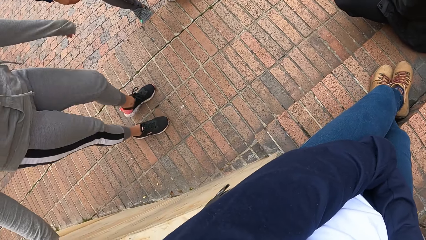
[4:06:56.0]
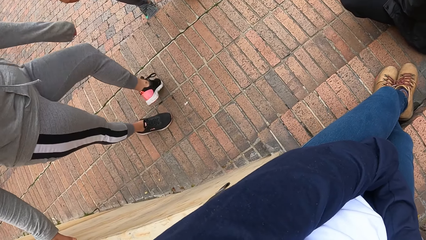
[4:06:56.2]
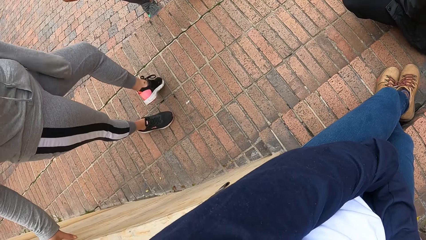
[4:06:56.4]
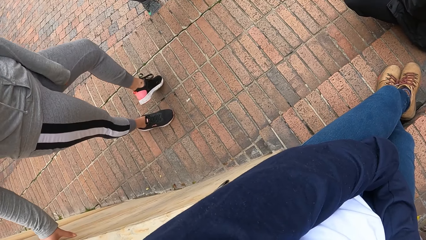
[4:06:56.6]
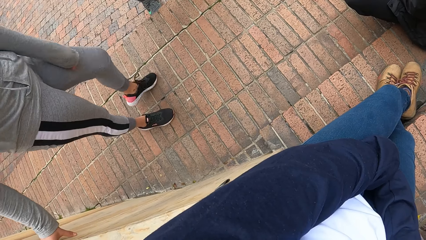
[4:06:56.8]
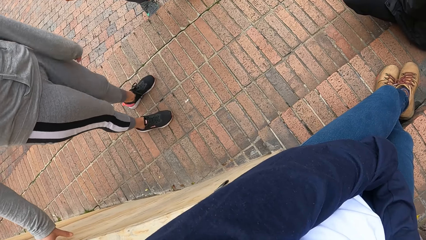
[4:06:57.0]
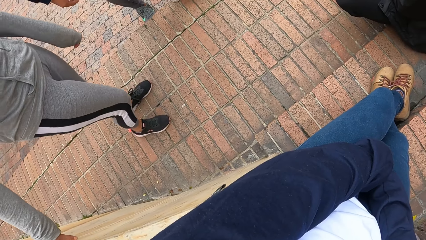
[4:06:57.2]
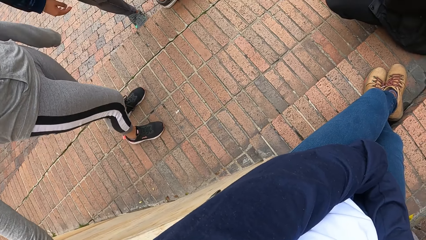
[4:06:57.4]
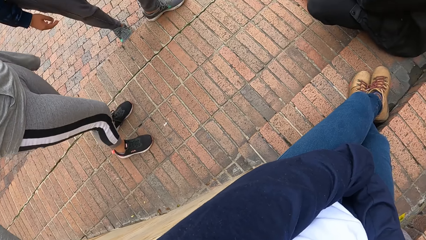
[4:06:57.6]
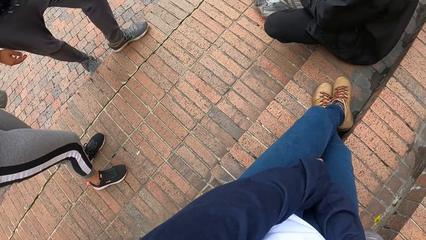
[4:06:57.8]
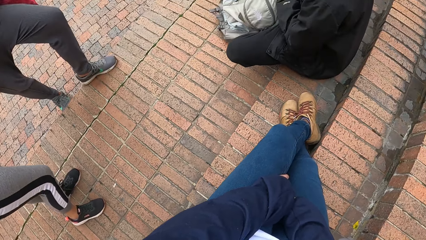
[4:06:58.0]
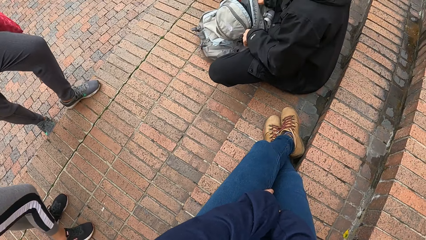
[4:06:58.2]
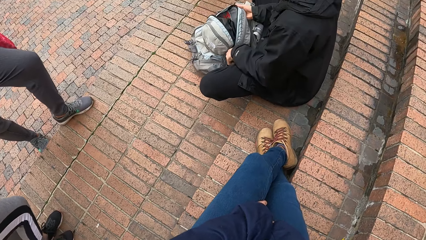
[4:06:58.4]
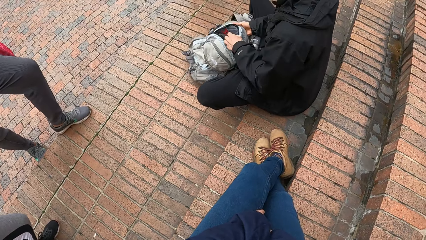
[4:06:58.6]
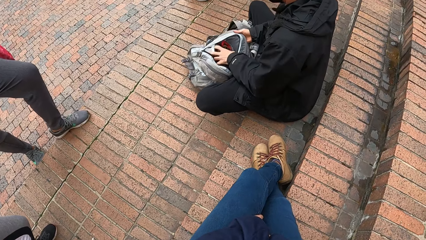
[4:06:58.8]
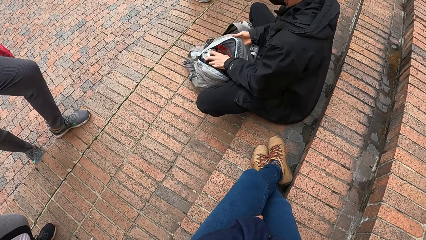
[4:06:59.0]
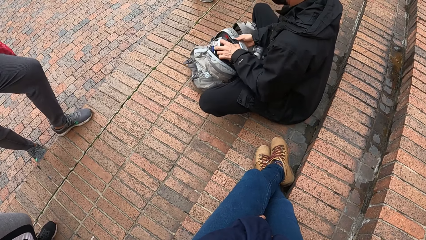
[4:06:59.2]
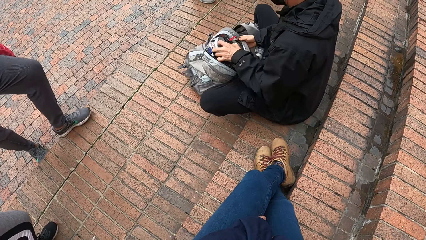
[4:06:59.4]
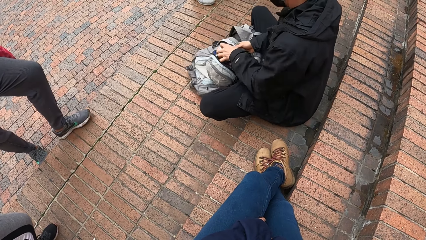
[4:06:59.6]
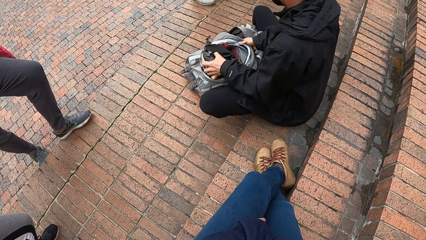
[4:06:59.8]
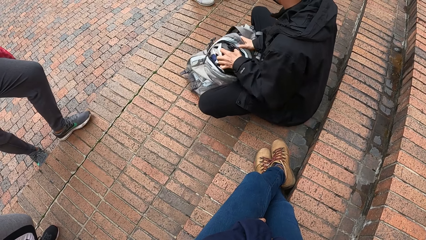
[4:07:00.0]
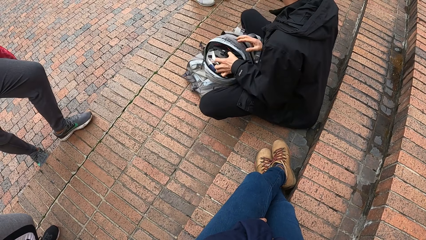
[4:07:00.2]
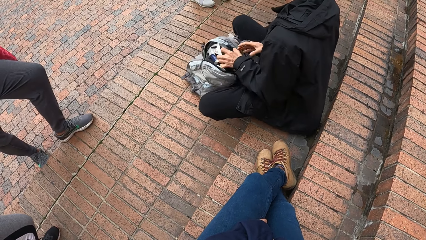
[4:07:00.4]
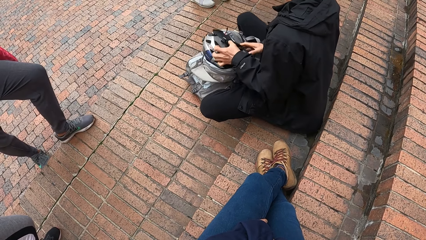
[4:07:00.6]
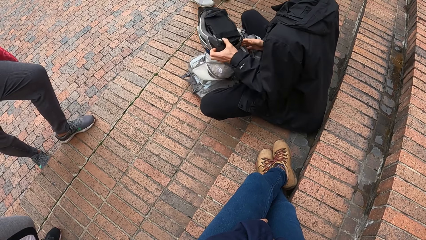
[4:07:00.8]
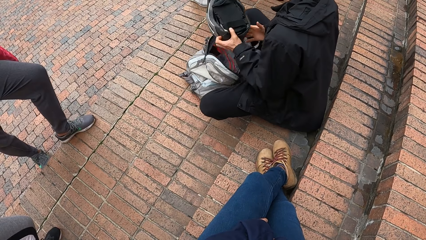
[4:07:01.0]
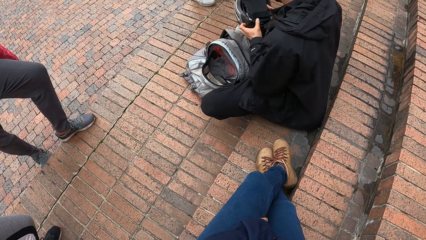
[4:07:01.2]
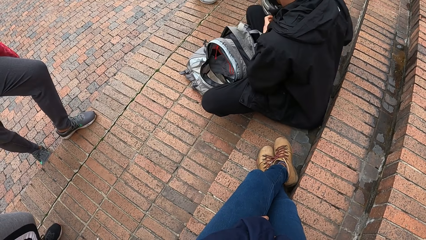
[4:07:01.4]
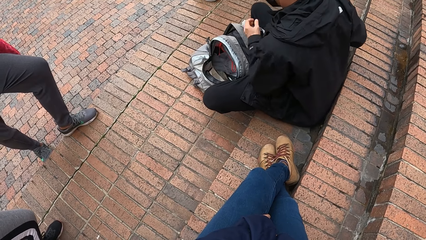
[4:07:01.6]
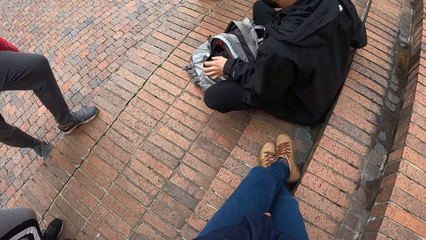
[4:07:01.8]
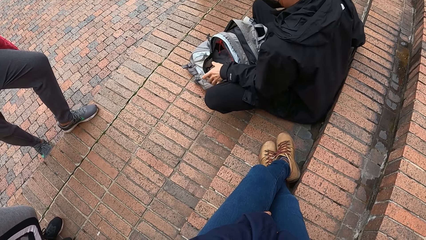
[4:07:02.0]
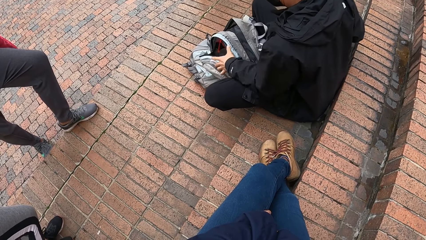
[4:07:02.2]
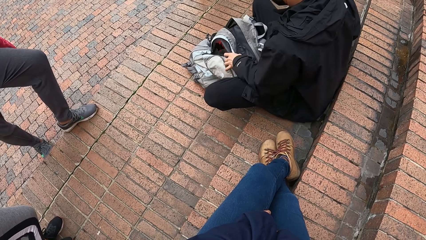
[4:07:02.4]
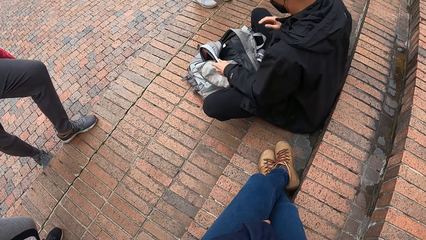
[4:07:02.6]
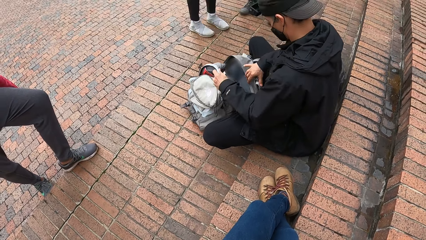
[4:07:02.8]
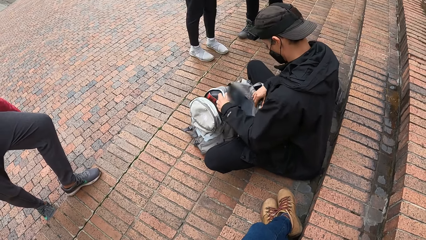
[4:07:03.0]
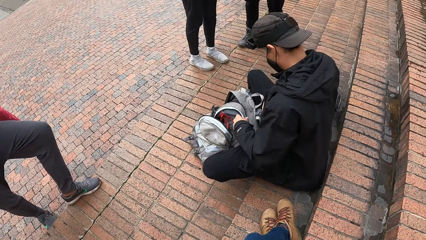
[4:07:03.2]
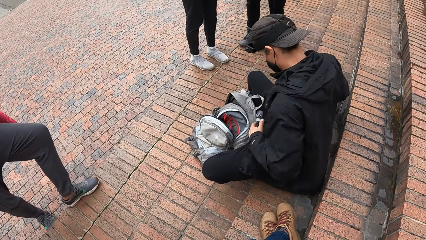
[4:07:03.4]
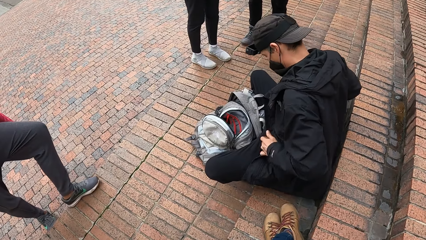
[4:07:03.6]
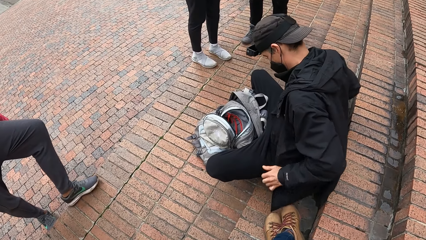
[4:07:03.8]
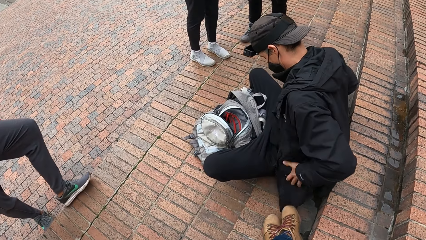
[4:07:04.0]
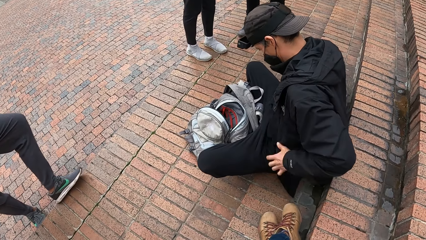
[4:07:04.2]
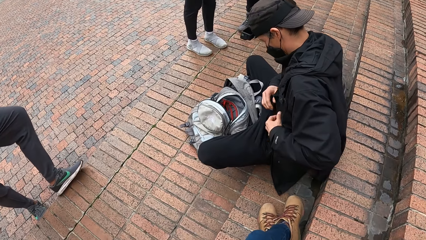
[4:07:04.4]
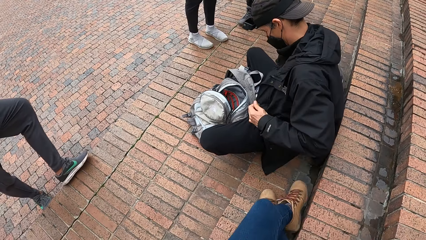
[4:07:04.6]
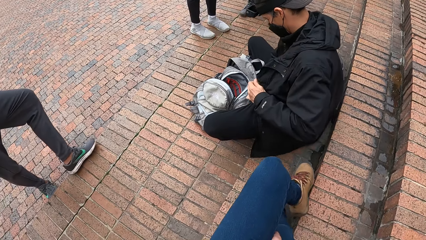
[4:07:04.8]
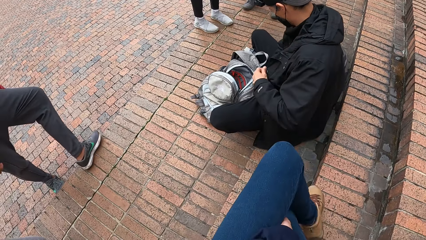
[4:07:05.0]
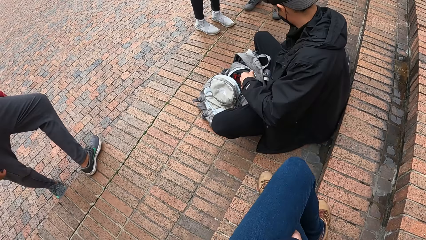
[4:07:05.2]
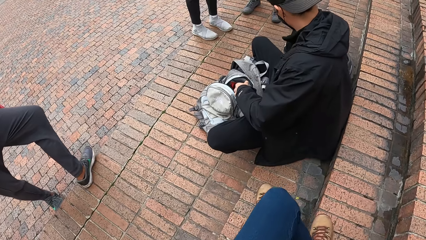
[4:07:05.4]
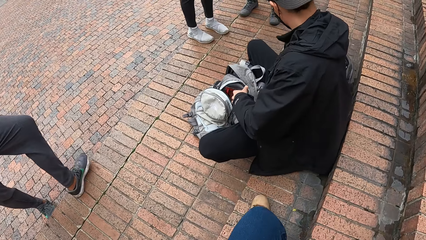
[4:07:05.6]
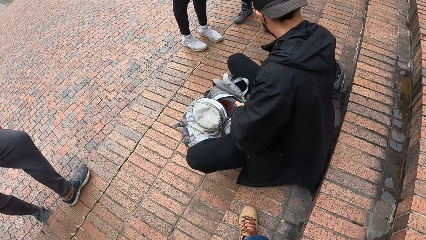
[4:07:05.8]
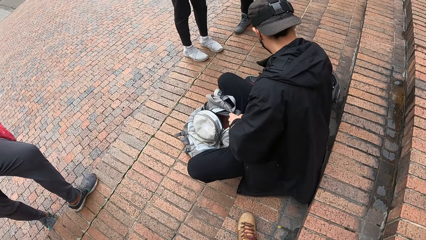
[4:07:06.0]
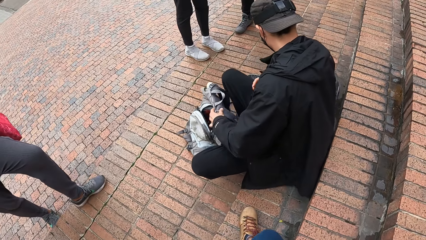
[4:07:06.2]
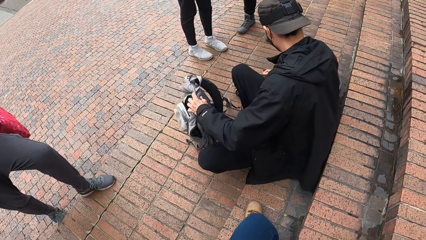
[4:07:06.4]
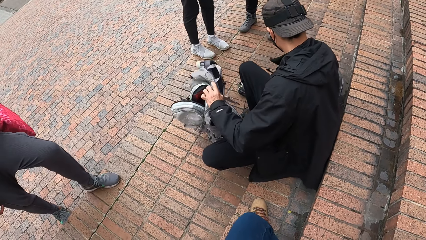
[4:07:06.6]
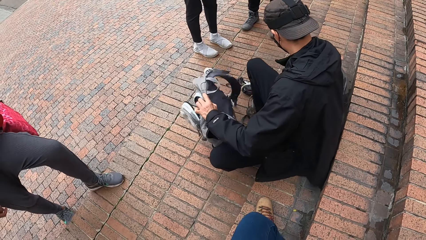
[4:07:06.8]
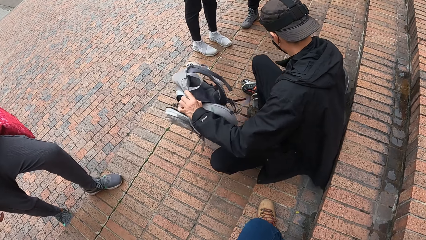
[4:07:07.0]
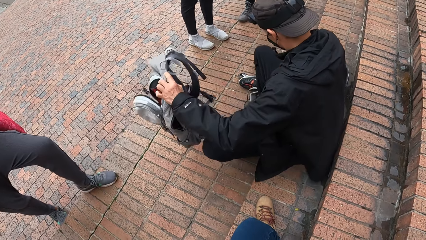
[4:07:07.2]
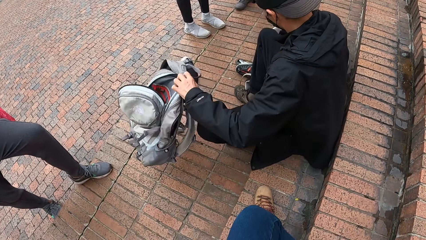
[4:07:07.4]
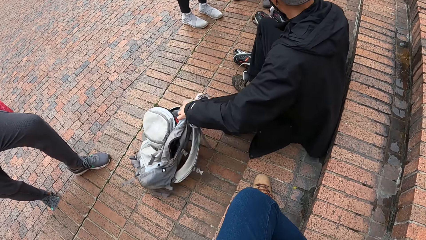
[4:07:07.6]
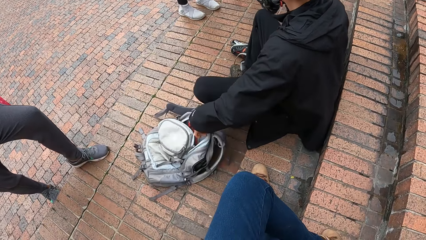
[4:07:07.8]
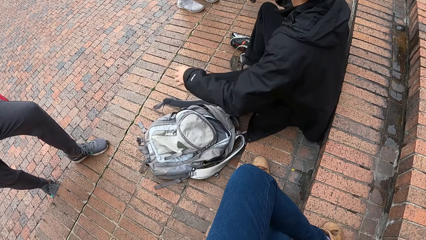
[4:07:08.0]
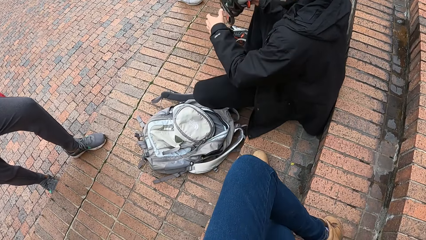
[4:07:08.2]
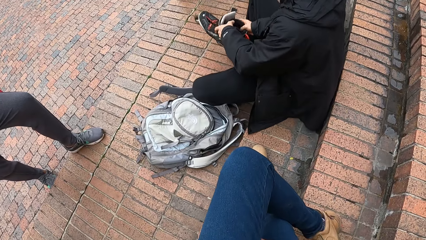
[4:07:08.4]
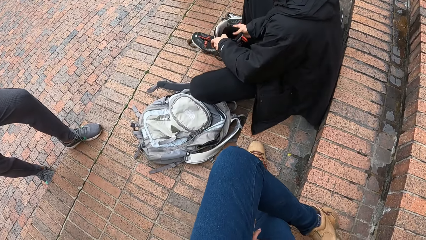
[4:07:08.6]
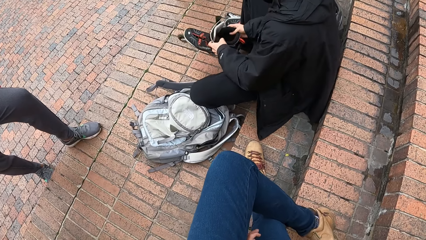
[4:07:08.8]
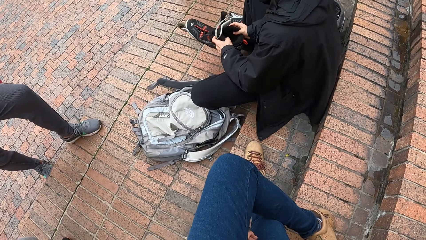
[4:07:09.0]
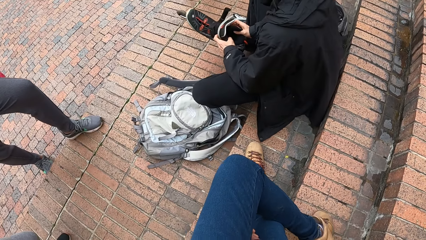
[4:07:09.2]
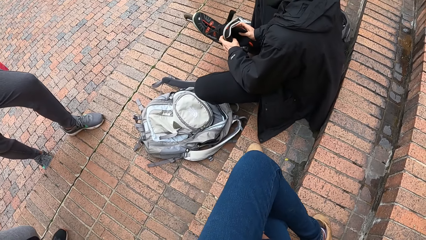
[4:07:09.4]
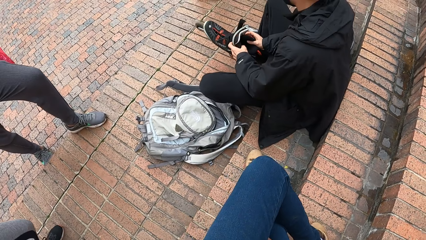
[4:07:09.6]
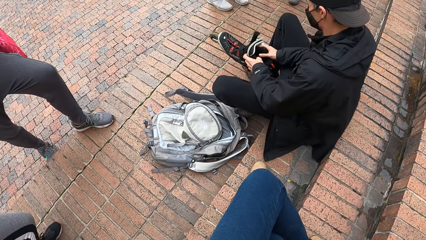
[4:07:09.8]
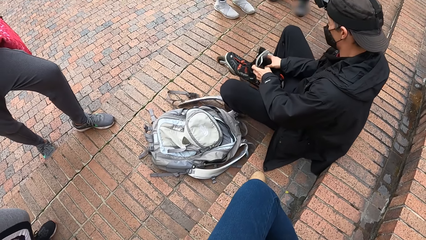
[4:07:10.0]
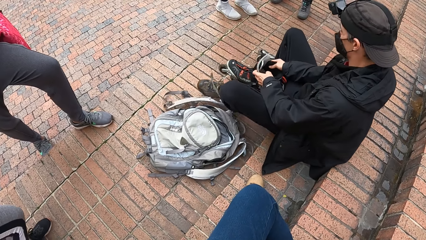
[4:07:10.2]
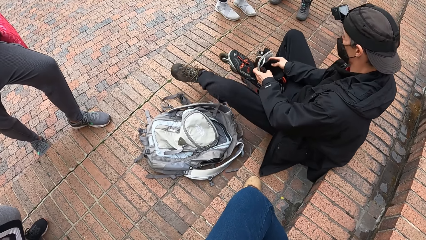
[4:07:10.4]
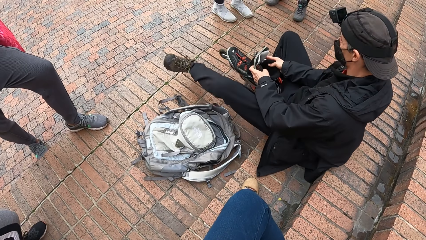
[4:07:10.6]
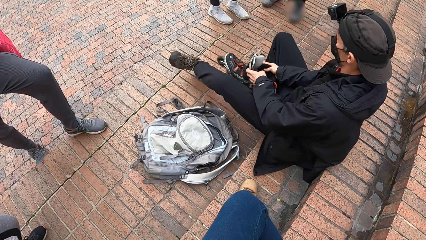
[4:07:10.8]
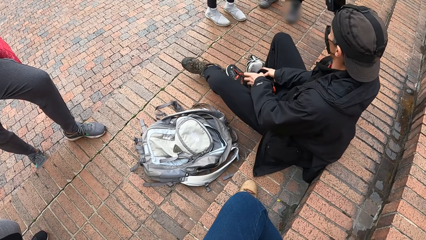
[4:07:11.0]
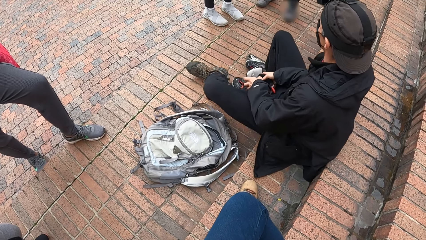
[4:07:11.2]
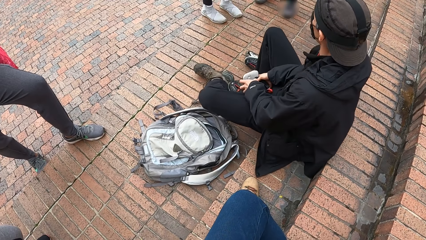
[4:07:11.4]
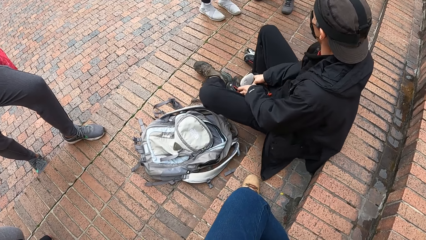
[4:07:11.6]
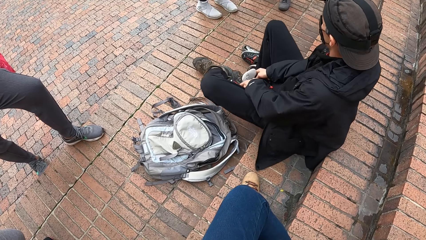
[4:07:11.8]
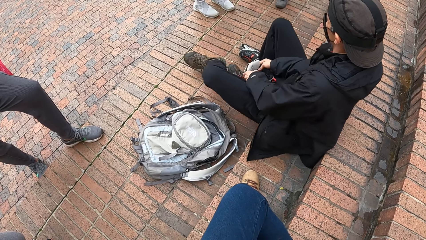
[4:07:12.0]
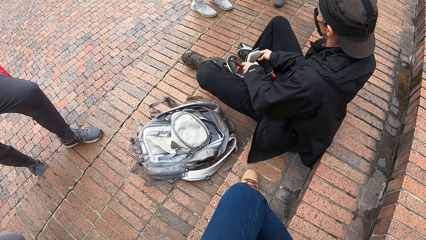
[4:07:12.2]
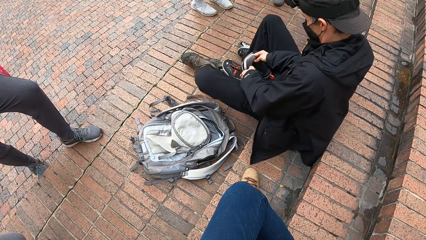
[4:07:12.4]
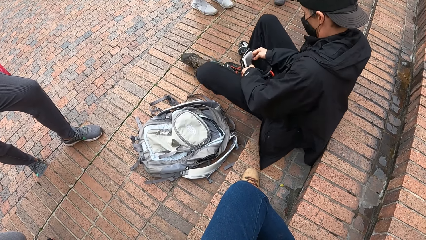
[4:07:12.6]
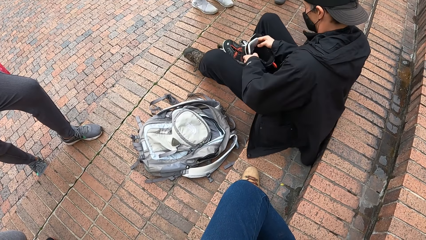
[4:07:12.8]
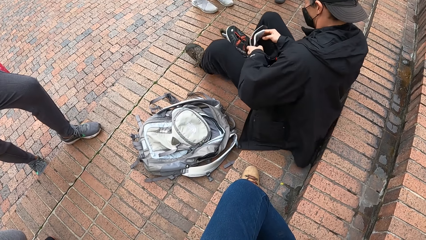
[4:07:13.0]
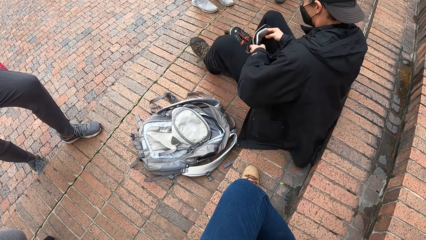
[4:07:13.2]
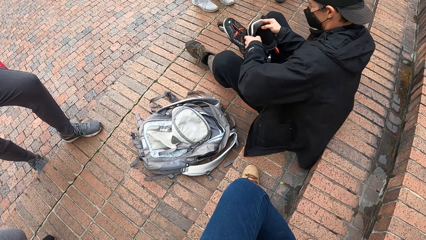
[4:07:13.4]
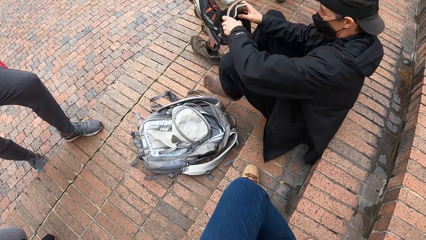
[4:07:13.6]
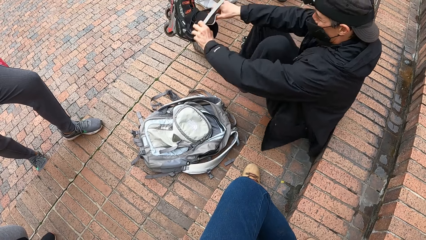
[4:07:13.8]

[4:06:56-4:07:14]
The man brings out a helmet from the bag with his left hand. The man holds the helmet with both hands. The man holds the bag with his left hand. The man lifts the bag from the floor with his left hand. The man picks up the left roller boot from the floor with his right hand. The man drops the bag in his left hand on the floor. The man holds the left roller boot with both hands. The man pulls off the shoe from his left leg.
